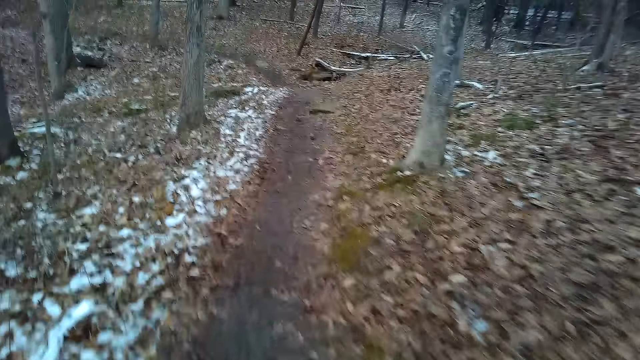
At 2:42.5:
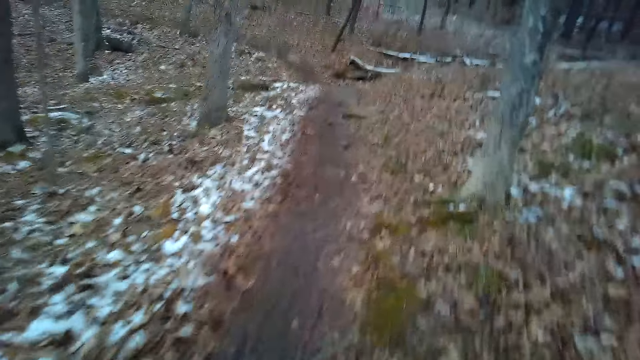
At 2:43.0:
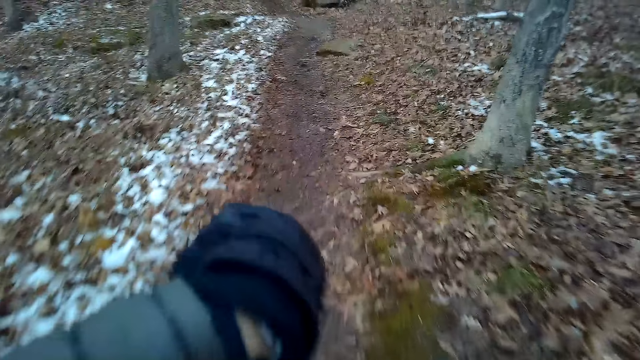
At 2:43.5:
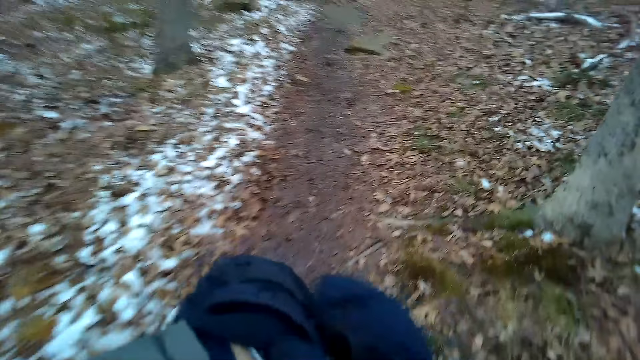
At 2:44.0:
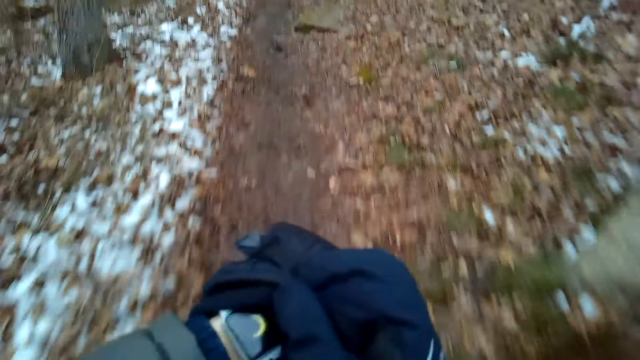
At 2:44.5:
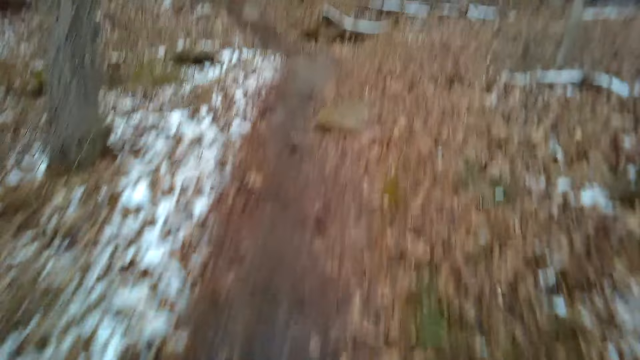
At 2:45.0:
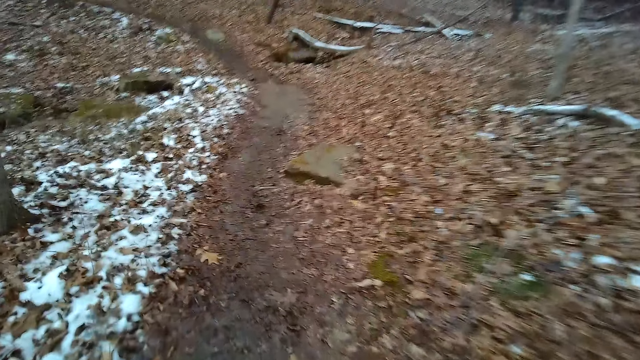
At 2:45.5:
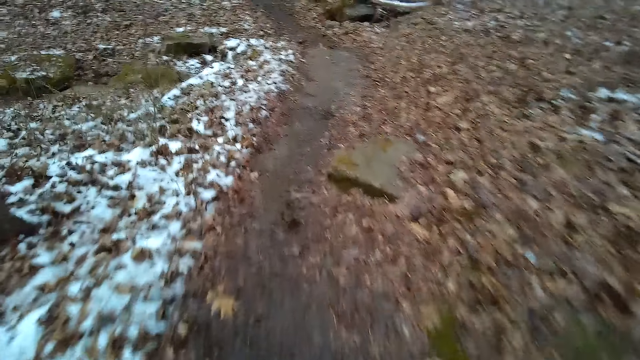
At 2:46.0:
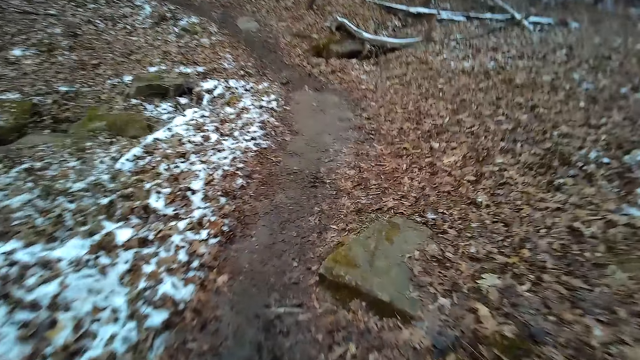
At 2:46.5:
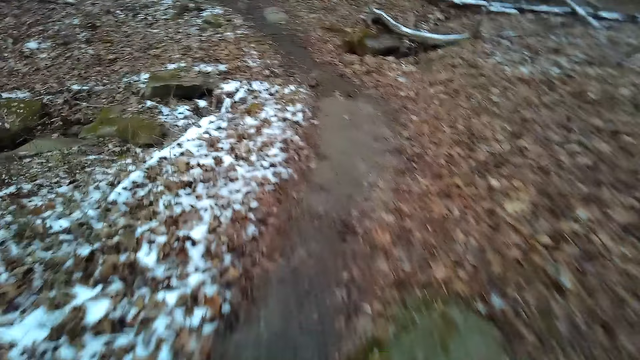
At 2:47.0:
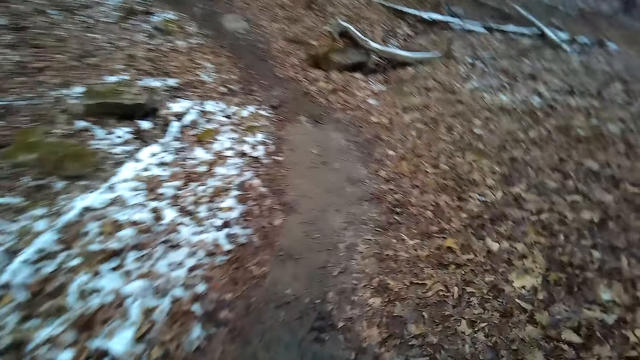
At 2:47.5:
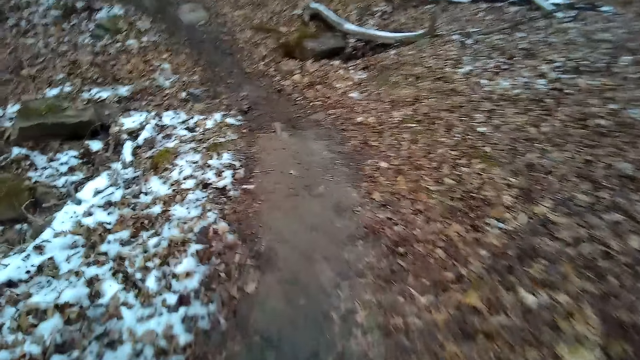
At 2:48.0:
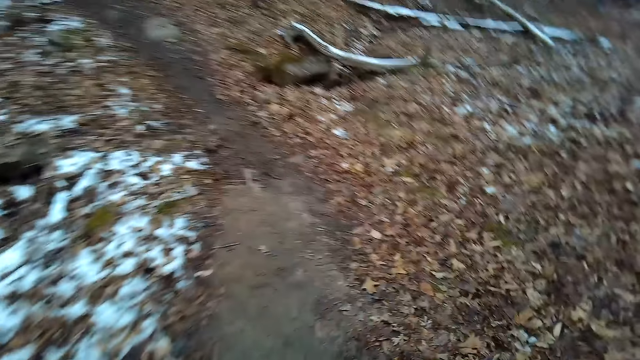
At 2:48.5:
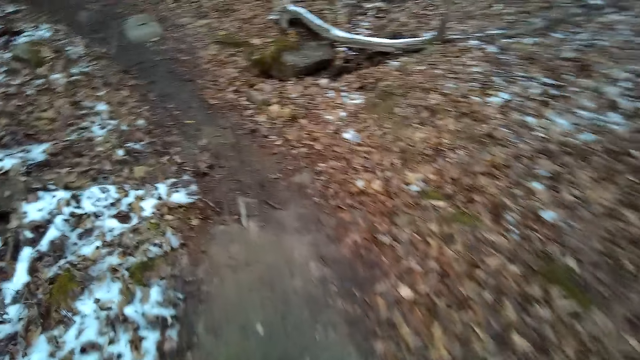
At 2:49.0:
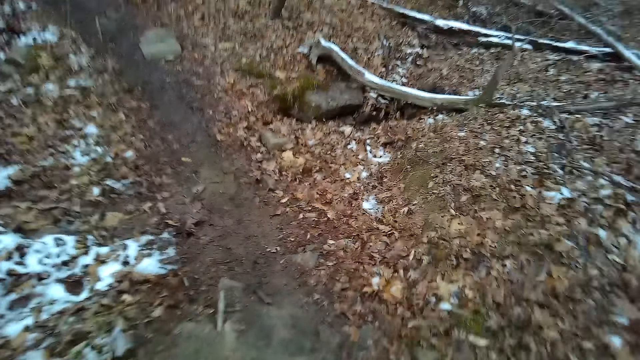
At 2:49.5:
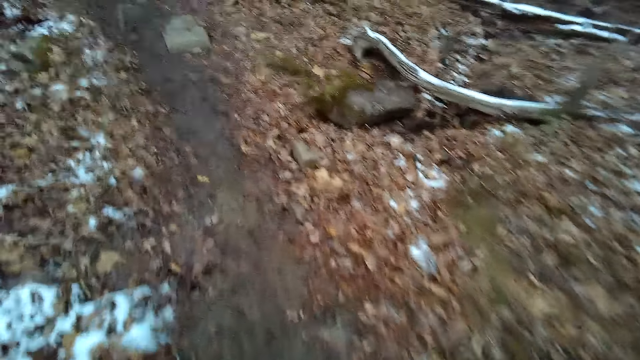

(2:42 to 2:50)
The camera wearer looks at the wrist watch. They move around.

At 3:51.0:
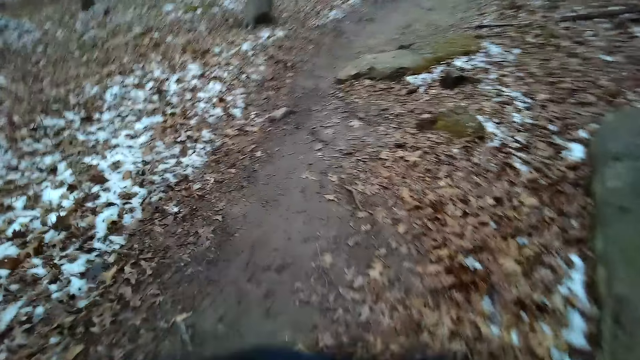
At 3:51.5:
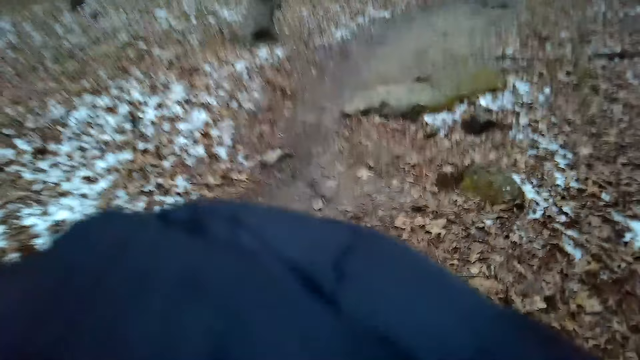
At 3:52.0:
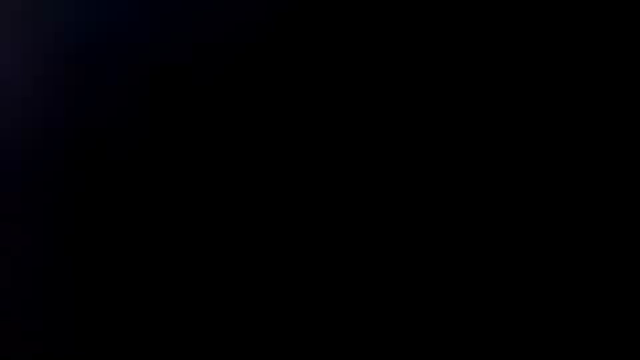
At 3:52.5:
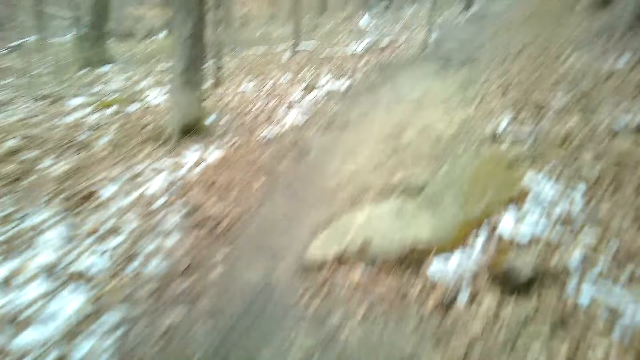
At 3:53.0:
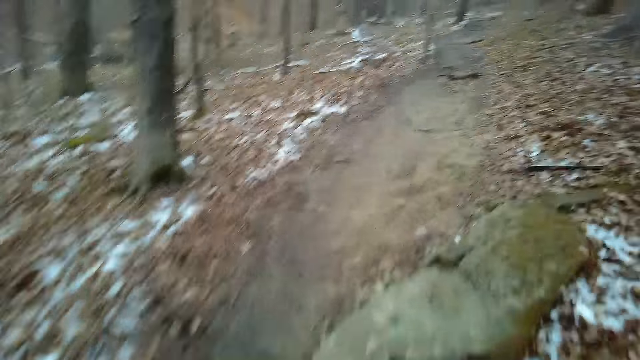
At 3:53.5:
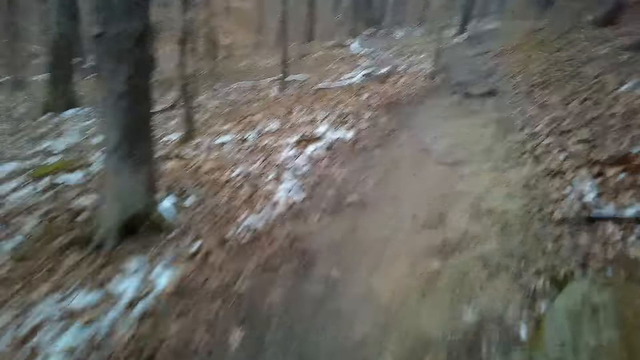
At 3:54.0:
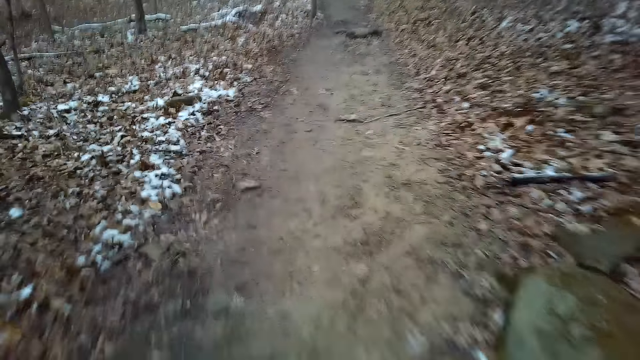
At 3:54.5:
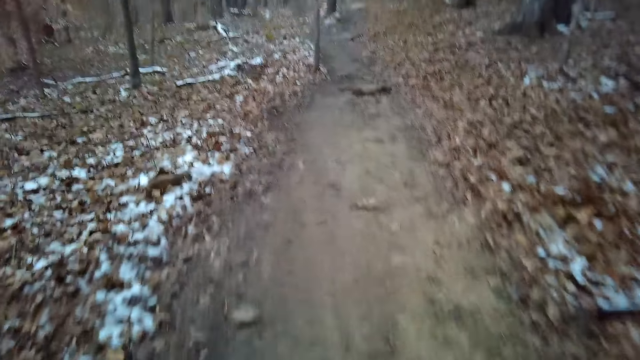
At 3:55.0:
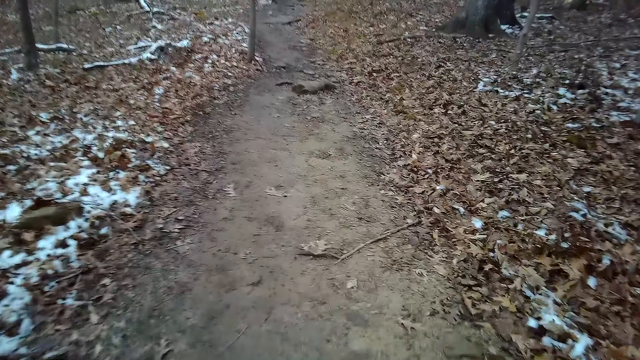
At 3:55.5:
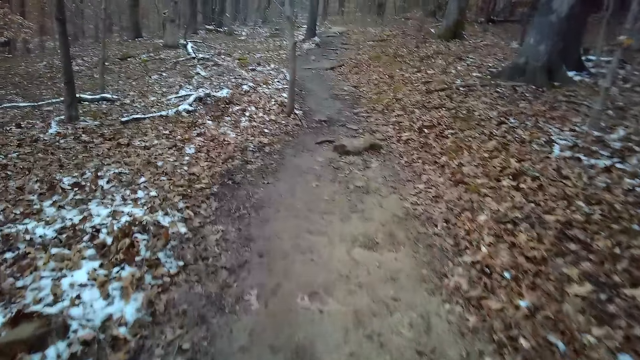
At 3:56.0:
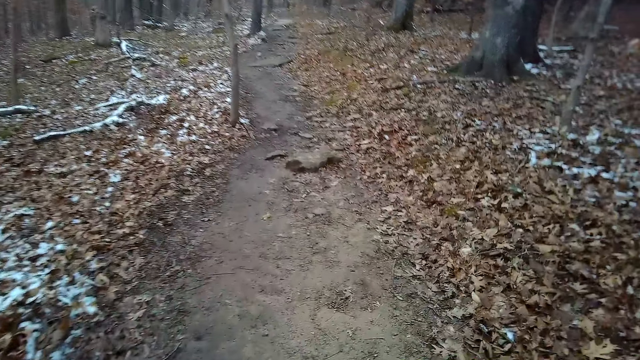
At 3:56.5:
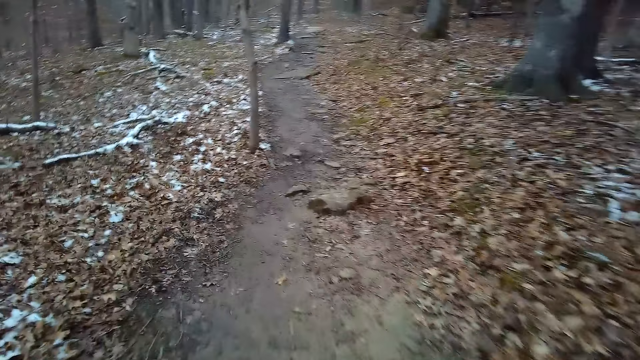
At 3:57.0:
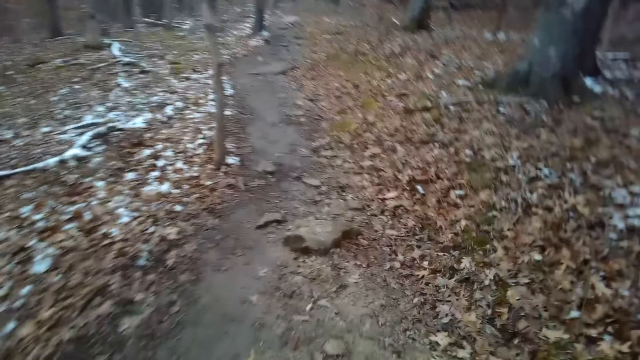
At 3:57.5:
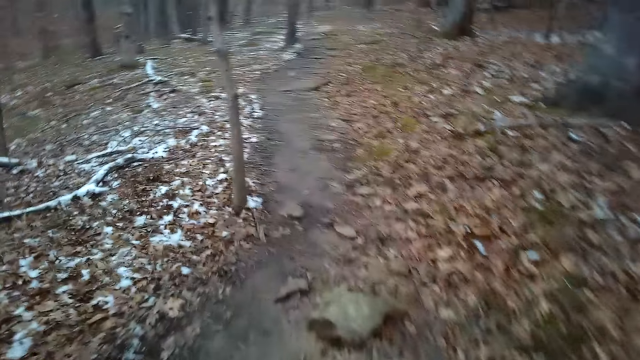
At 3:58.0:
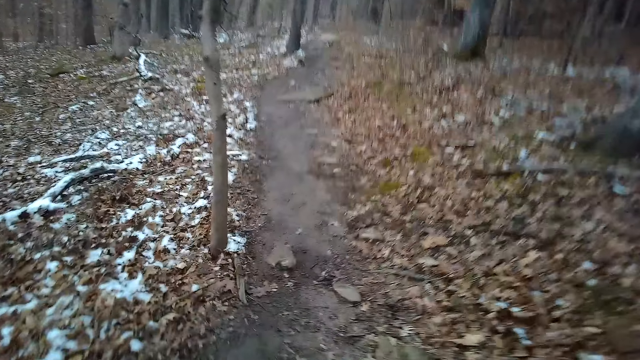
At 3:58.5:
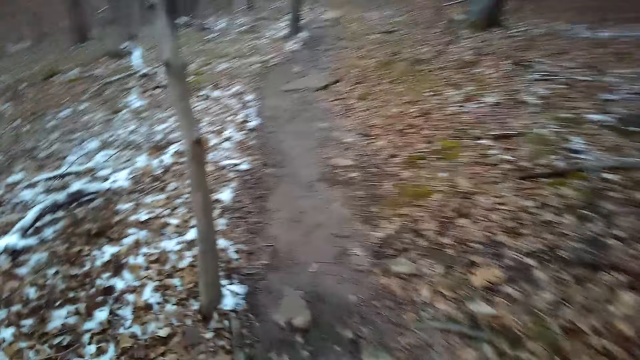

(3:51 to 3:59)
The camera wearer raises a hand. They move around.

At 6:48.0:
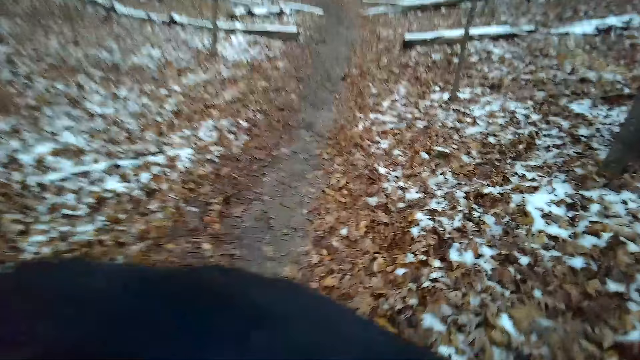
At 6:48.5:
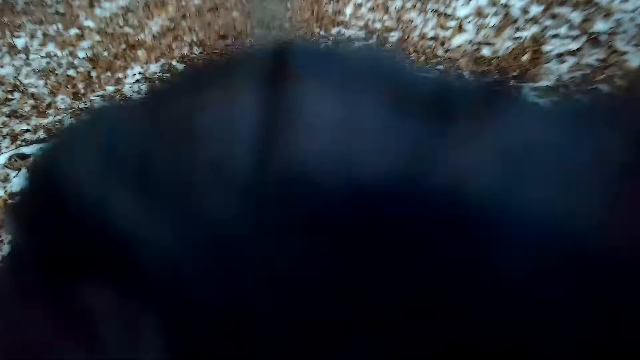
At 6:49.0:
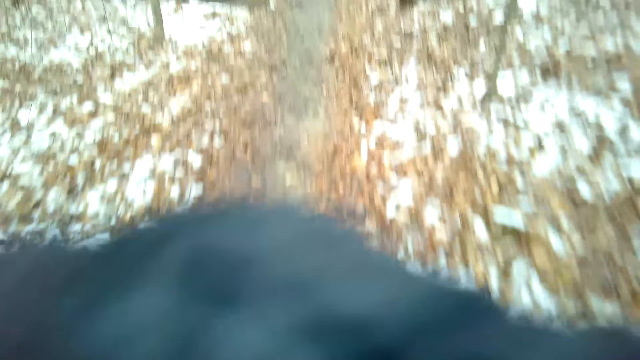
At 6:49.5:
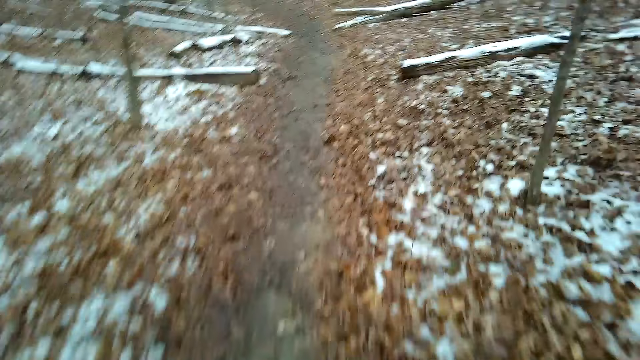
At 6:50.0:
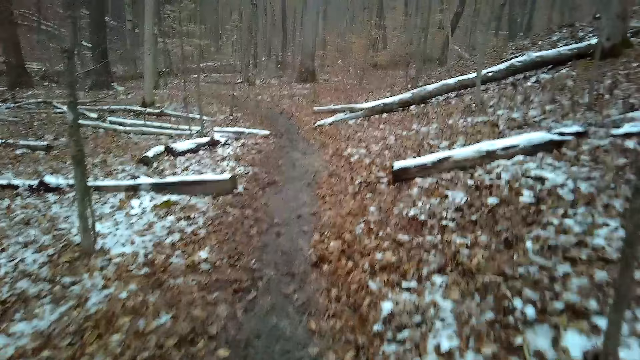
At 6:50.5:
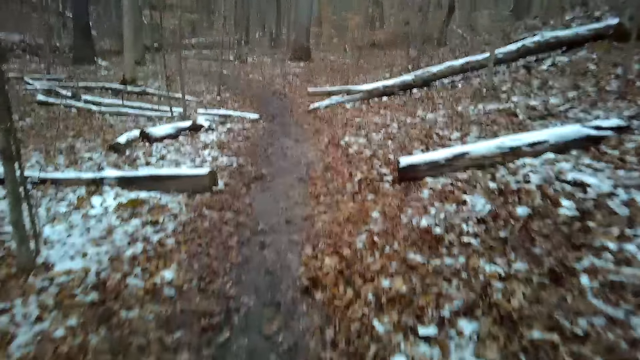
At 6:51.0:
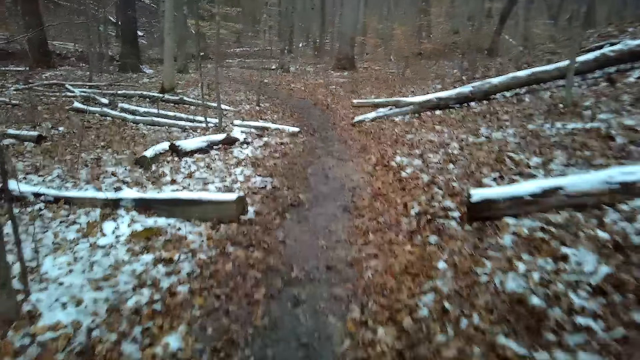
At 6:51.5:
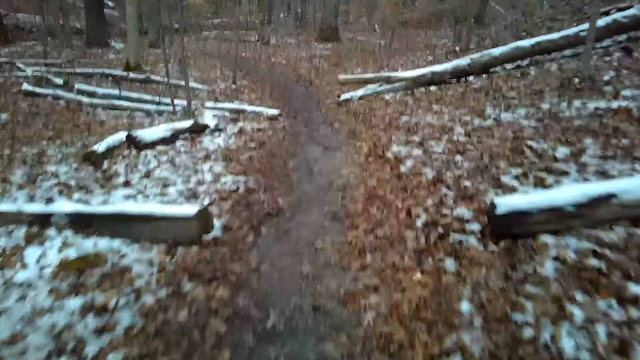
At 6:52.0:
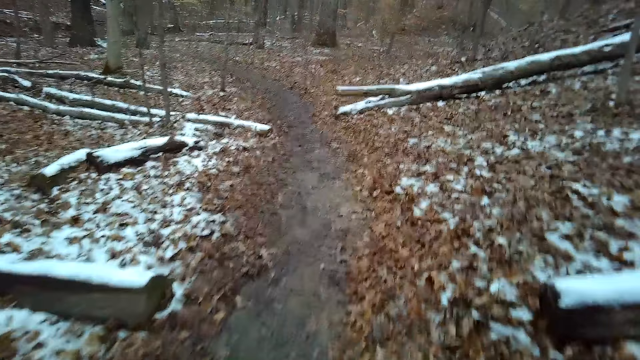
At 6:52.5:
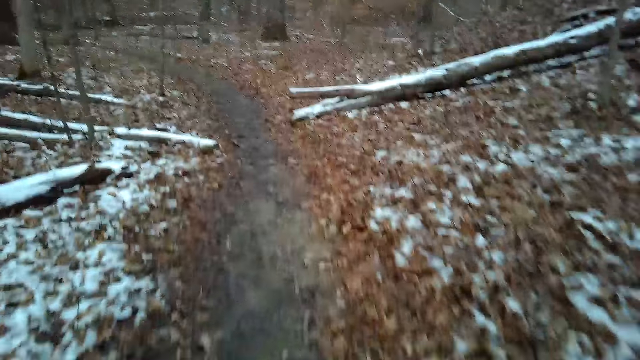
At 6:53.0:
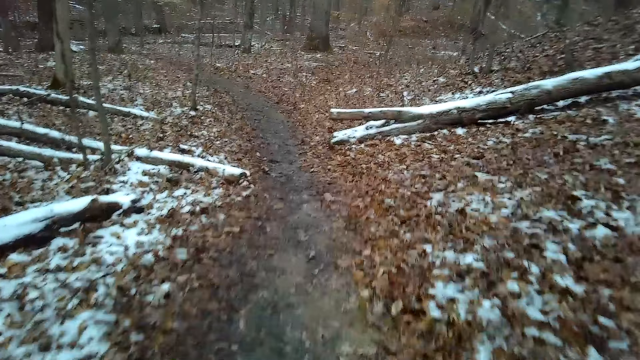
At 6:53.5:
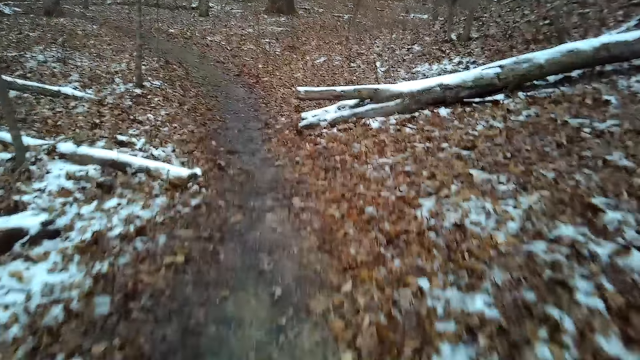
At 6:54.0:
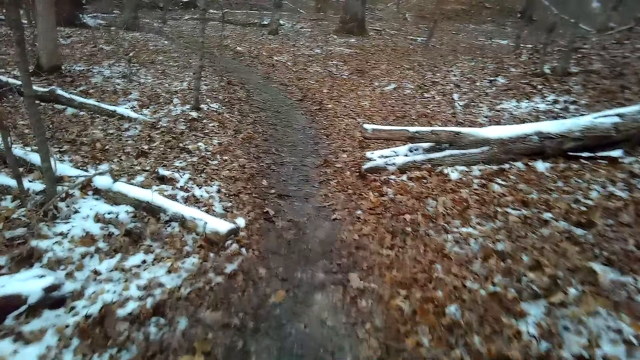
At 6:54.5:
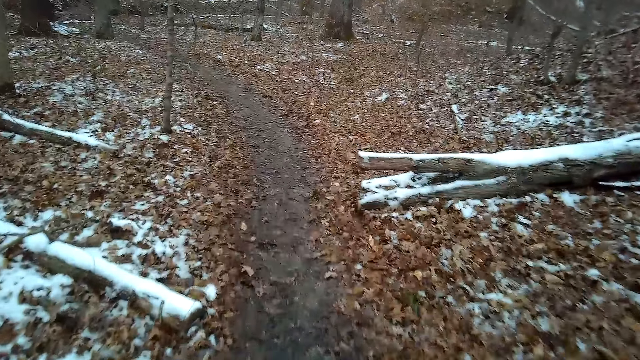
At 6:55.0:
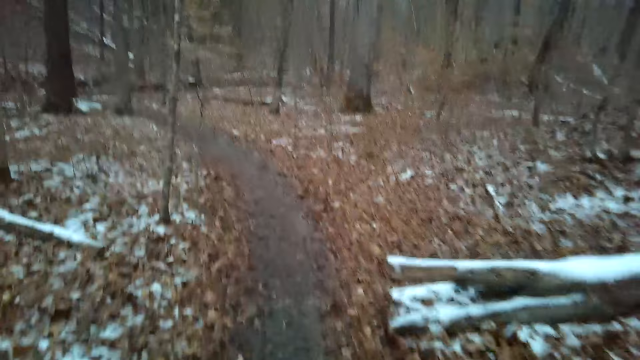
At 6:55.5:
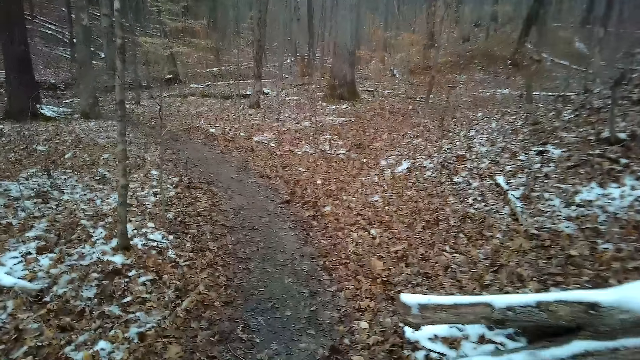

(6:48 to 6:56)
The camera wearer raises a hand. They move around.
